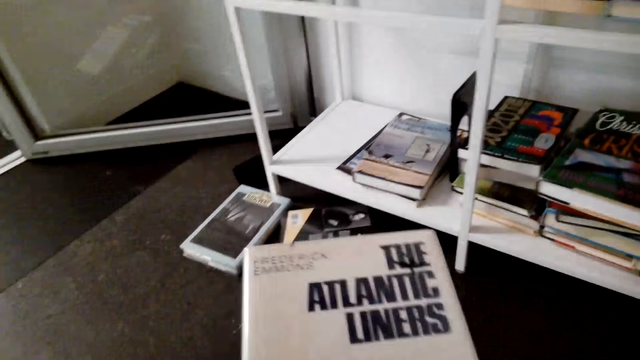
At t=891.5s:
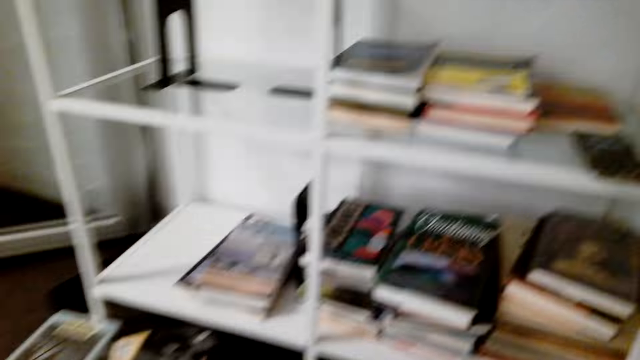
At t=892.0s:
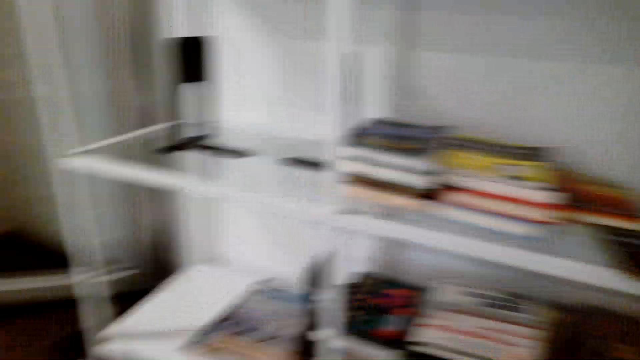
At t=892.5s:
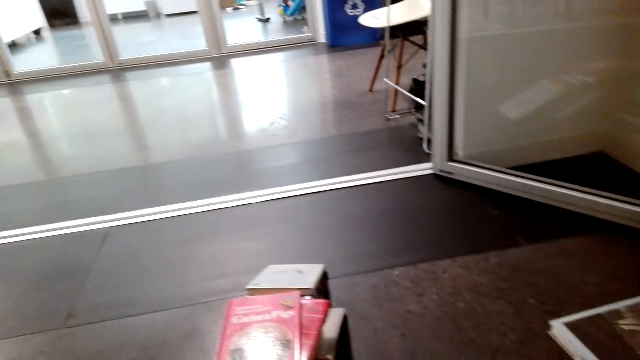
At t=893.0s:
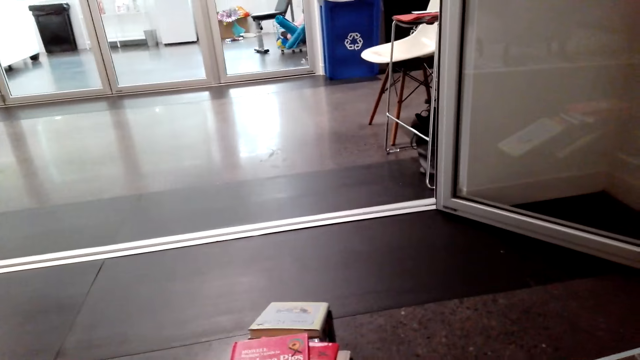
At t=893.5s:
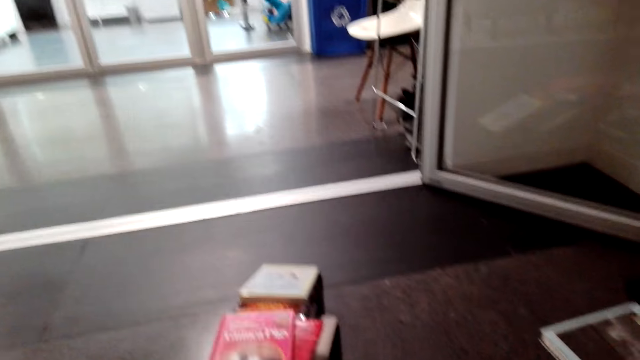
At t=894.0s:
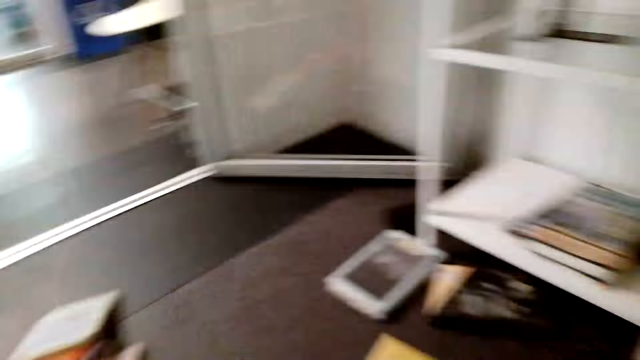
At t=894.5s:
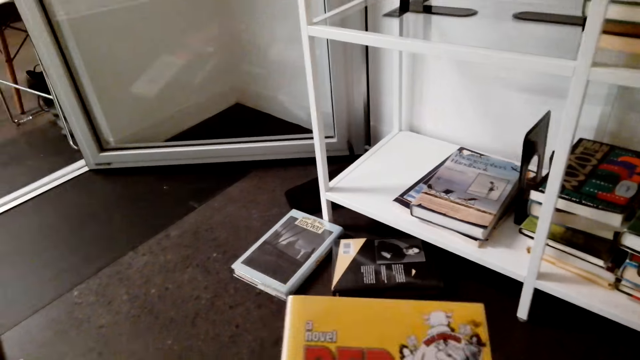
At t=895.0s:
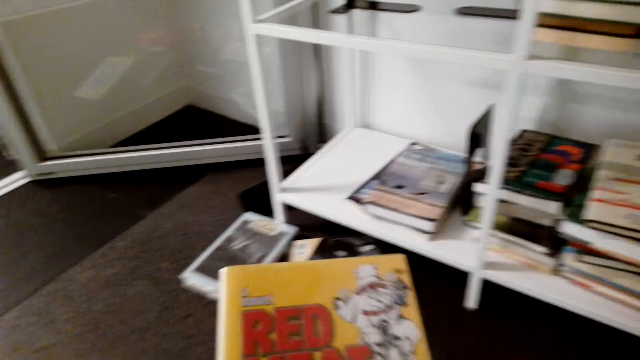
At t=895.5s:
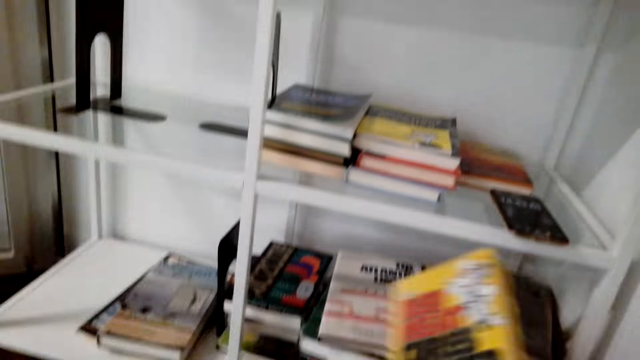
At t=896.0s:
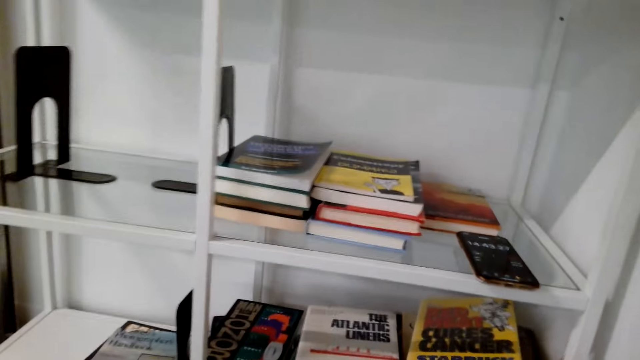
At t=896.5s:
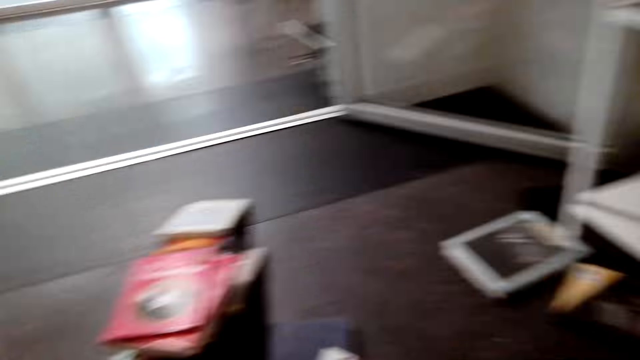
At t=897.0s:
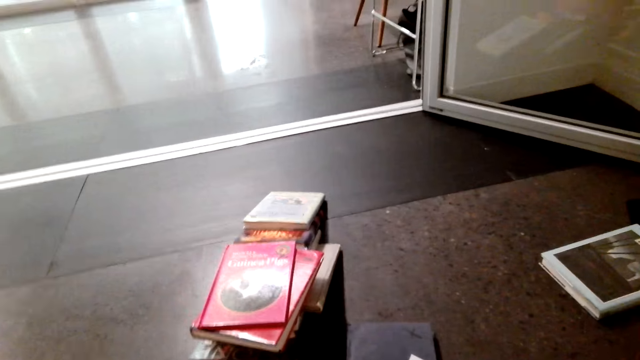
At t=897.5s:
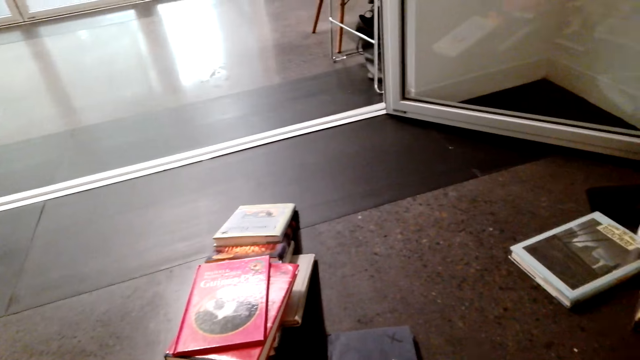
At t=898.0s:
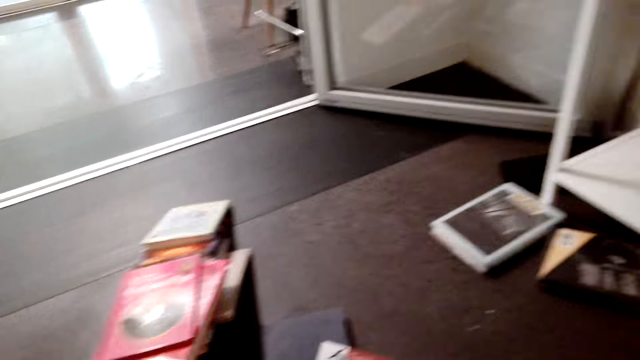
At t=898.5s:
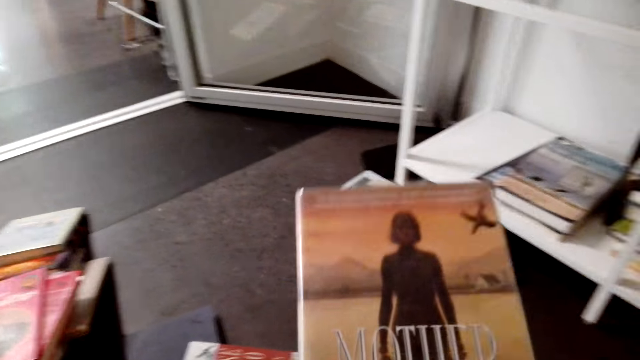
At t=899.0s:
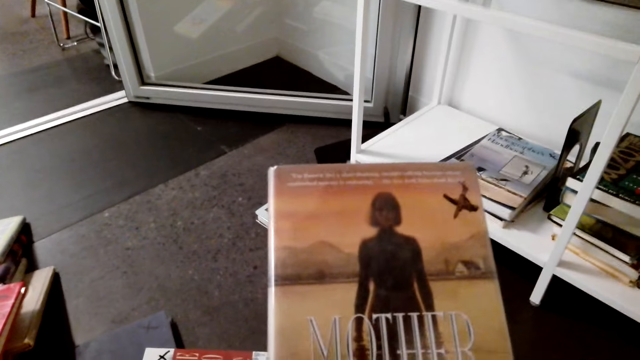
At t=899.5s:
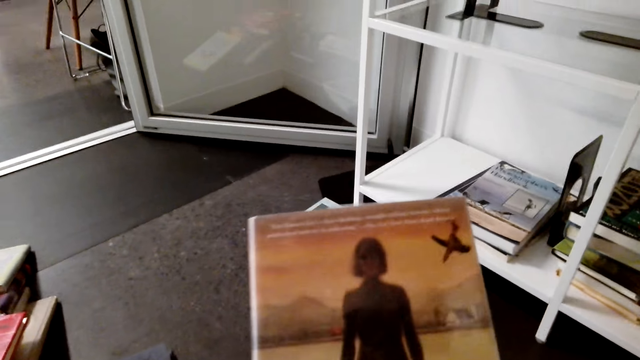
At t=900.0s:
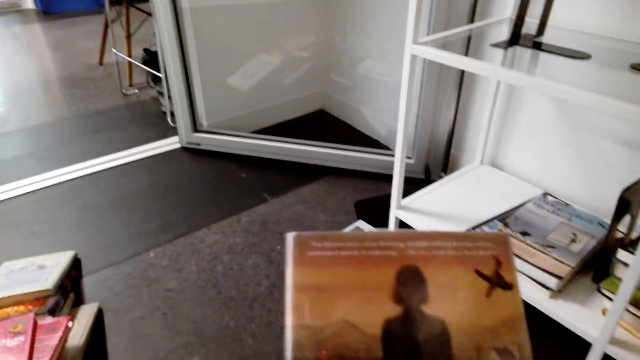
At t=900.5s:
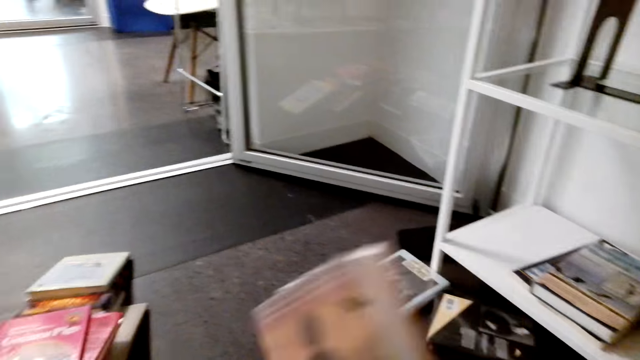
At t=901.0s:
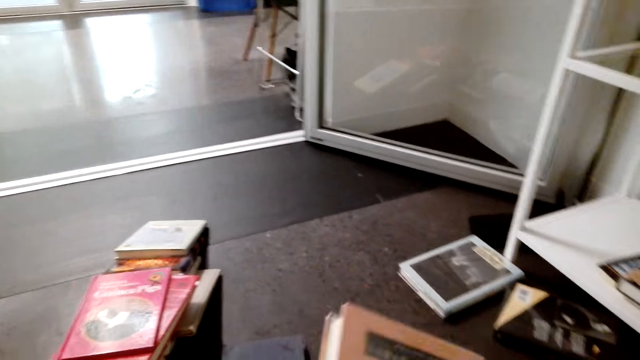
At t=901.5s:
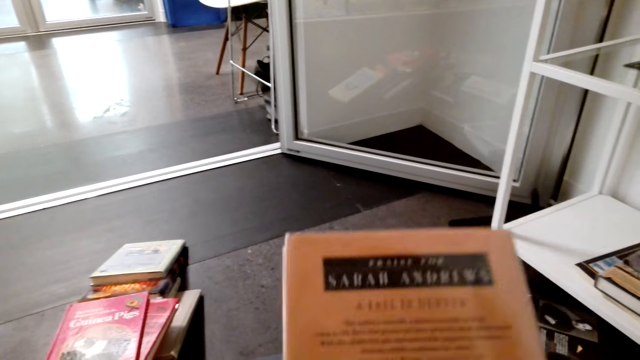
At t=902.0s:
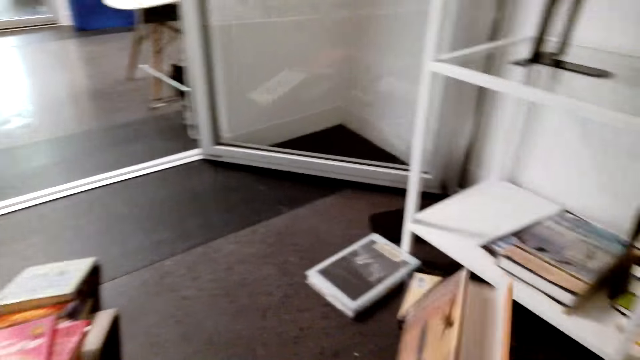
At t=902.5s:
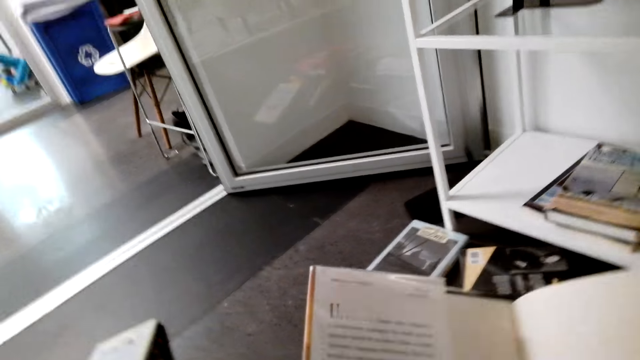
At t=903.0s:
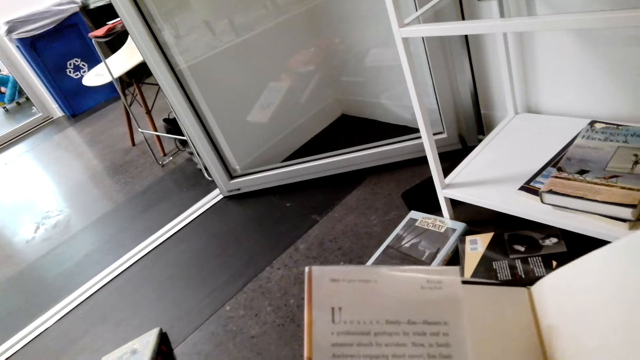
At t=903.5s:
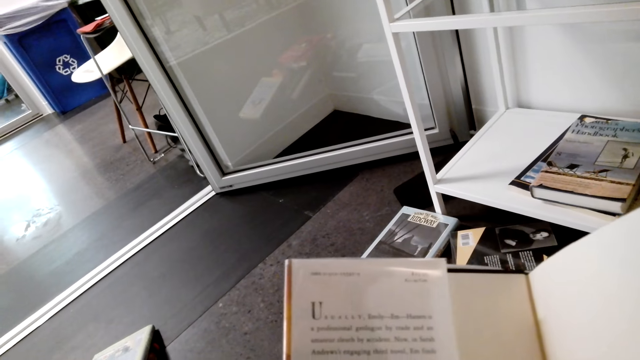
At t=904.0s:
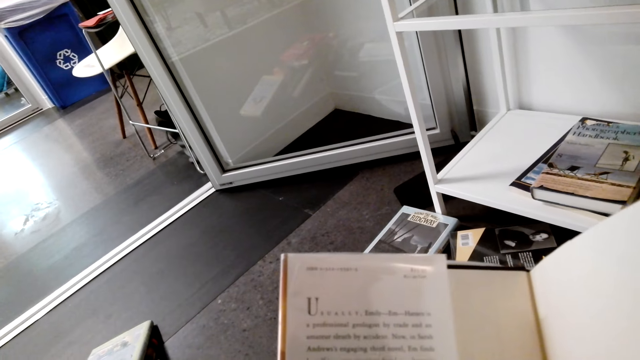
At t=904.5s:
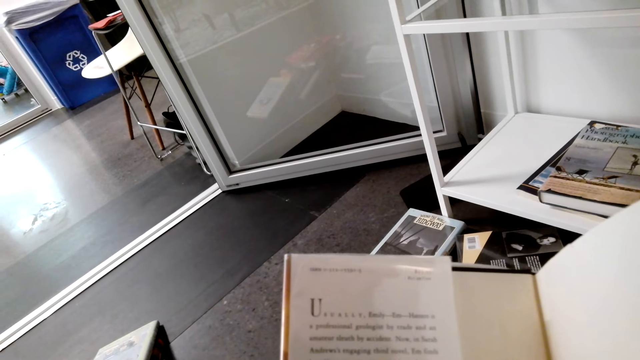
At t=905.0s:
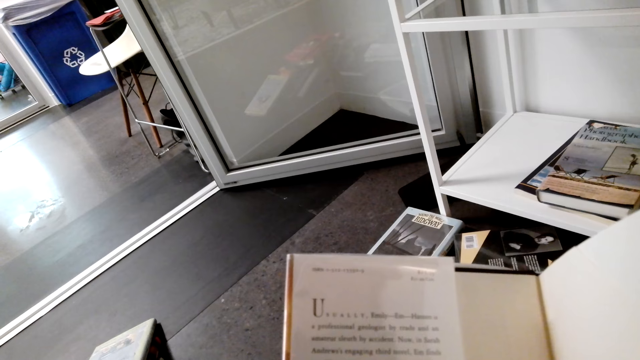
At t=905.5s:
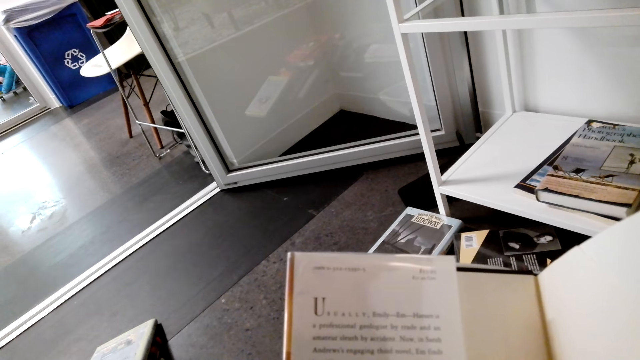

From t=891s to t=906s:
The camera wearer puts a story book in the bookshelf. She holds the story book with her hands and takes the book. She puts the story book in the bookshelf. She holds the story book with her hands and takes the book. She turns the book. She opens the story book with her hands. She holds the story book with her hands.

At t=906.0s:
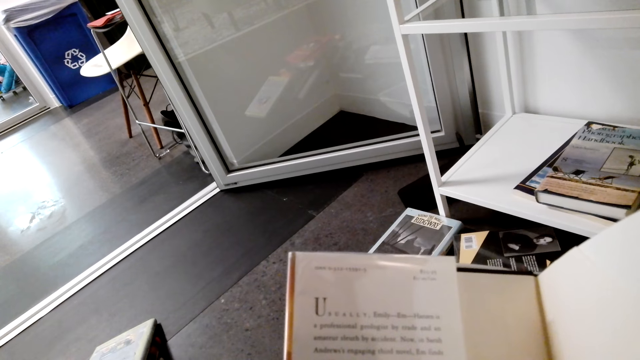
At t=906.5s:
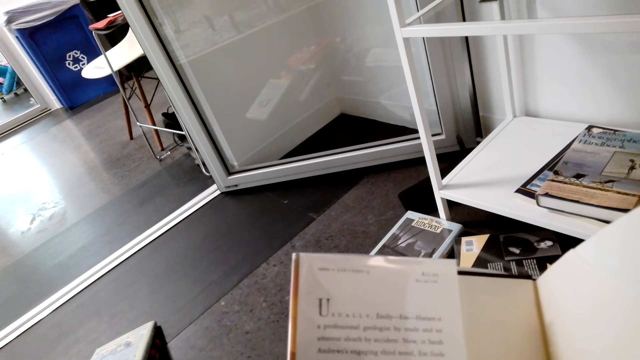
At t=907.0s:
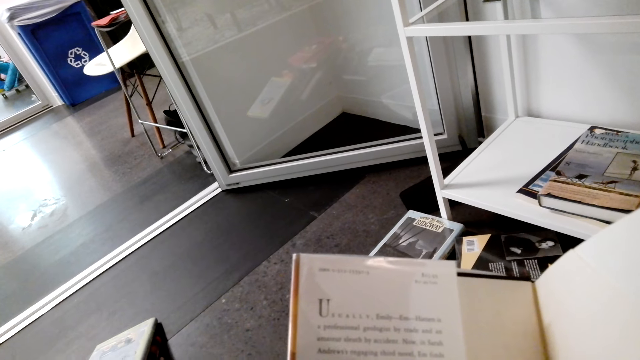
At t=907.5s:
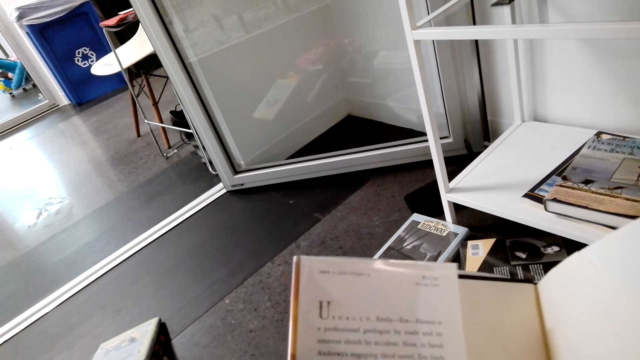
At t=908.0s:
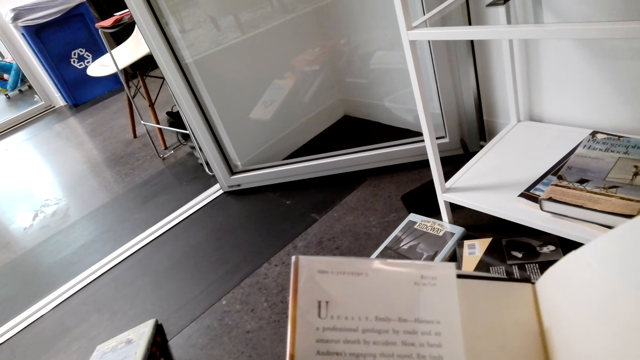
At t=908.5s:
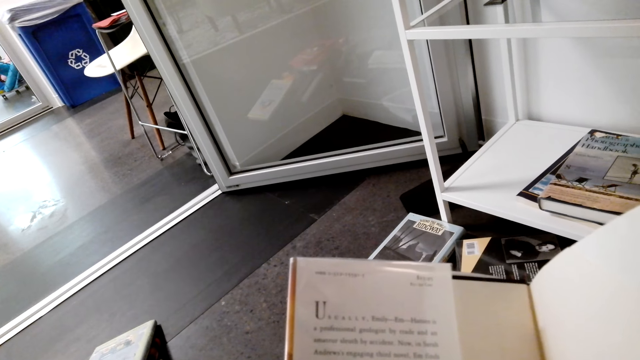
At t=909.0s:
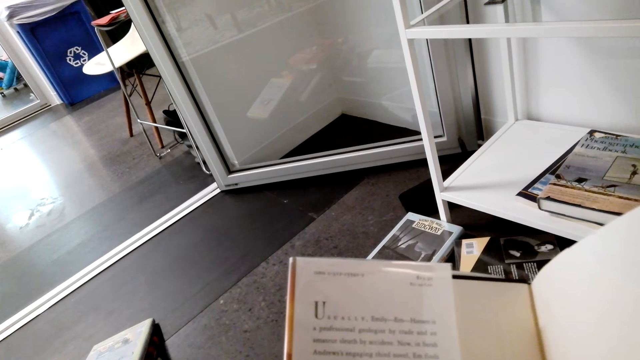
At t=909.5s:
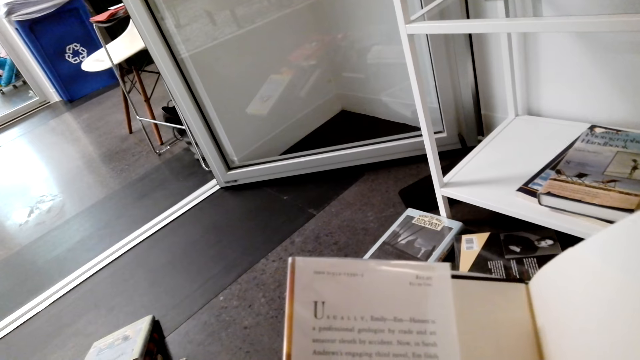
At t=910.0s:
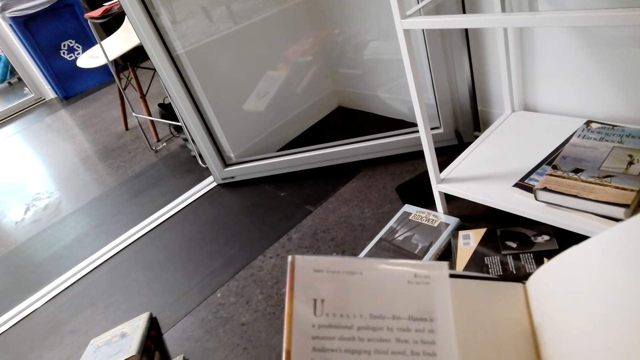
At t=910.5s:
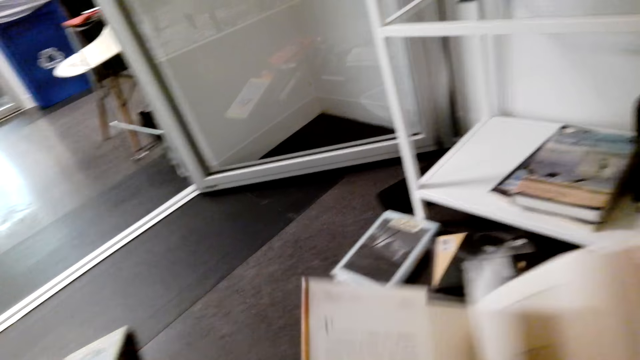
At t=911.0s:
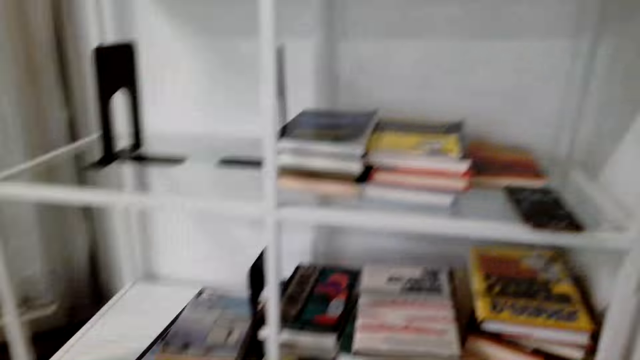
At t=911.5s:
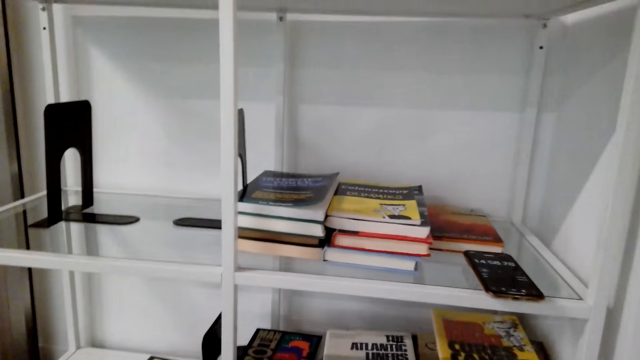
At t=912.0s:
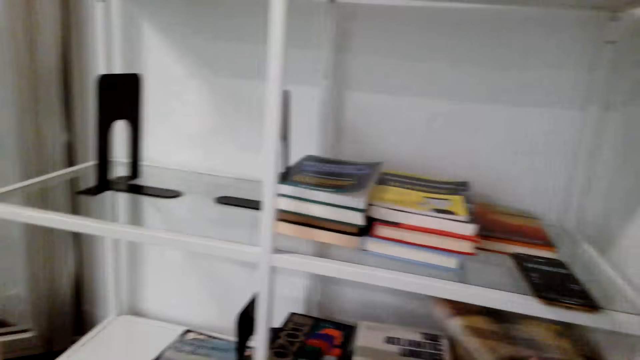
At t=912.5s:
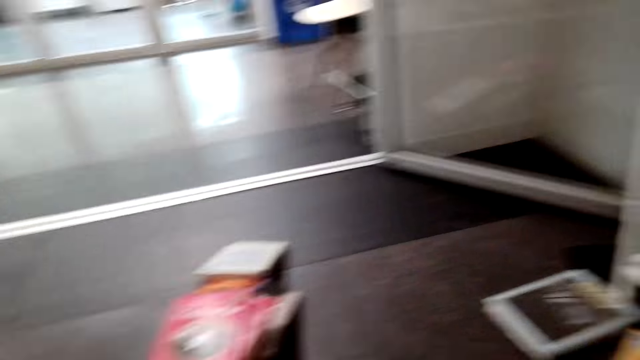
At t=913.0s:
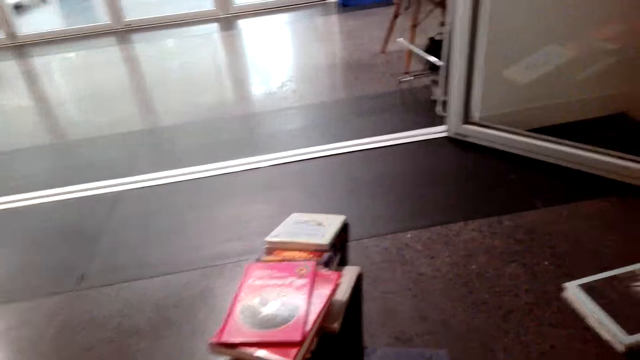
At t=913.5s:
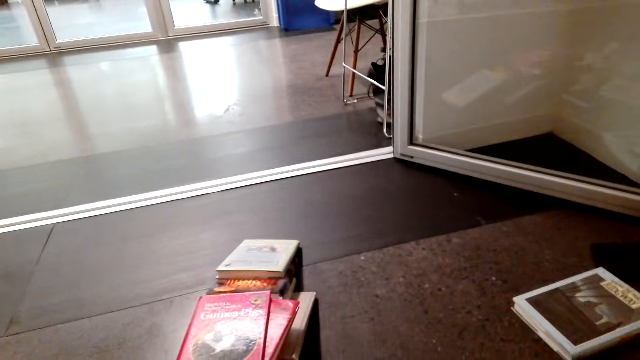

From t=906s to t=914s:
The camera wearer puts a story book in the bookshelf.
